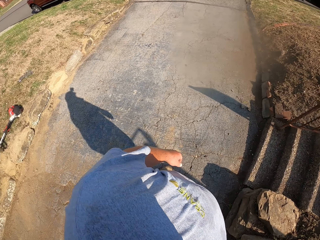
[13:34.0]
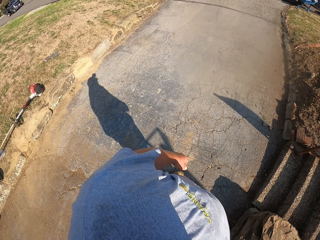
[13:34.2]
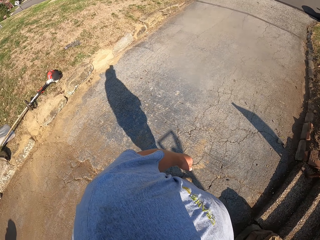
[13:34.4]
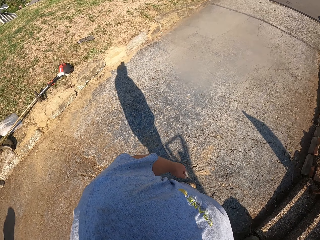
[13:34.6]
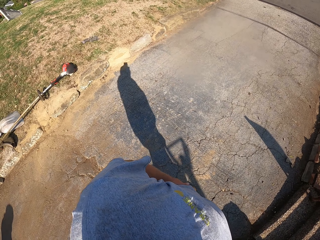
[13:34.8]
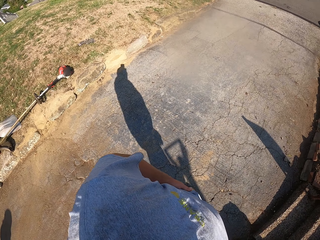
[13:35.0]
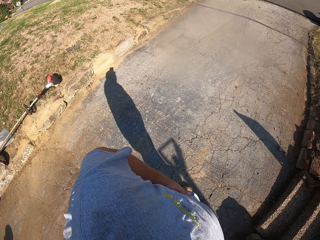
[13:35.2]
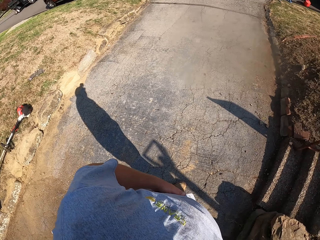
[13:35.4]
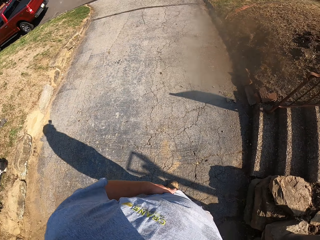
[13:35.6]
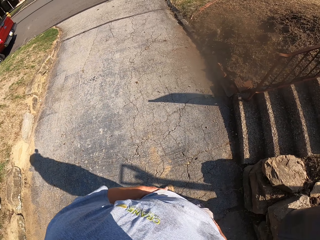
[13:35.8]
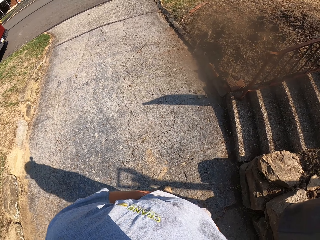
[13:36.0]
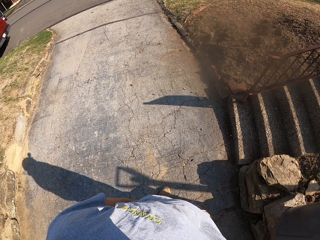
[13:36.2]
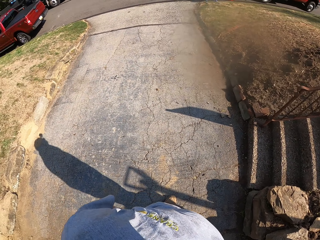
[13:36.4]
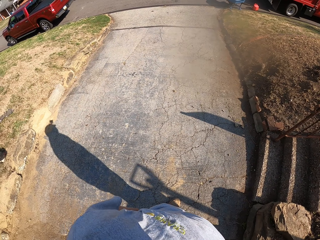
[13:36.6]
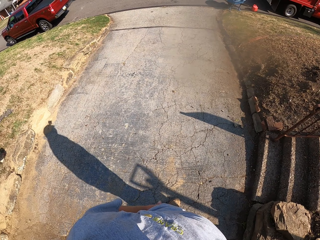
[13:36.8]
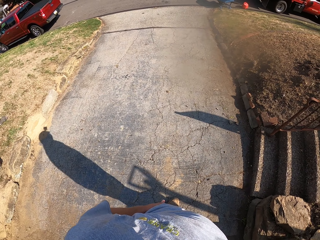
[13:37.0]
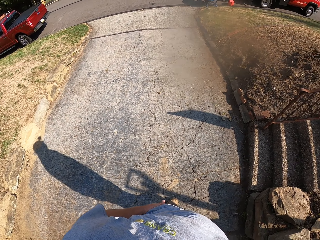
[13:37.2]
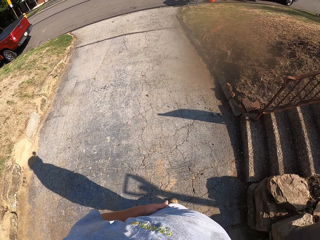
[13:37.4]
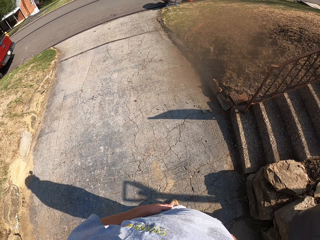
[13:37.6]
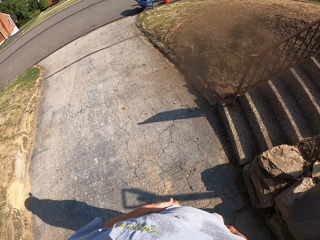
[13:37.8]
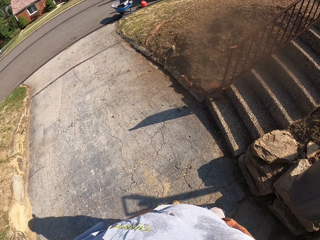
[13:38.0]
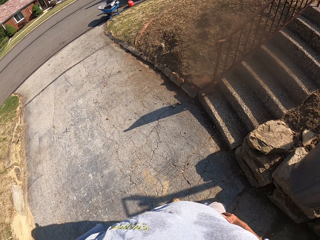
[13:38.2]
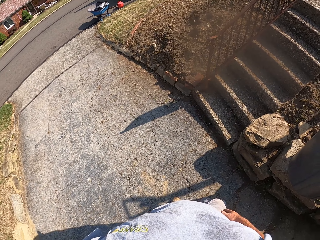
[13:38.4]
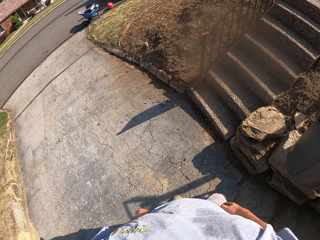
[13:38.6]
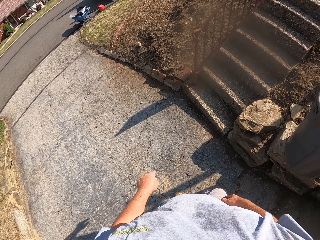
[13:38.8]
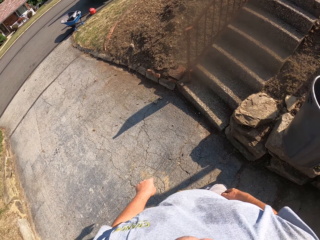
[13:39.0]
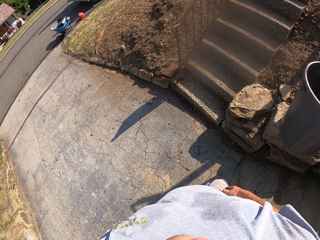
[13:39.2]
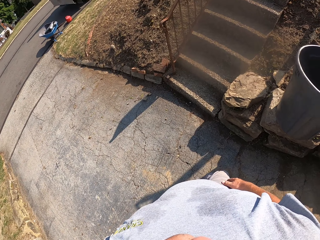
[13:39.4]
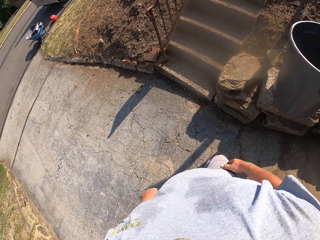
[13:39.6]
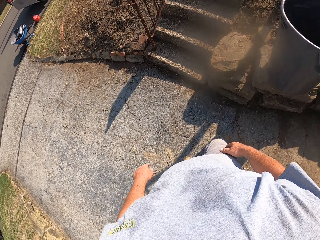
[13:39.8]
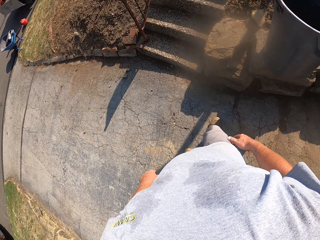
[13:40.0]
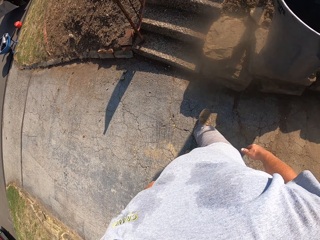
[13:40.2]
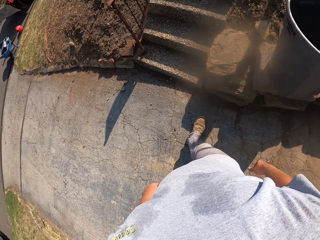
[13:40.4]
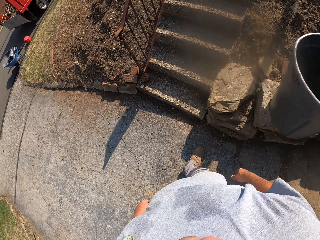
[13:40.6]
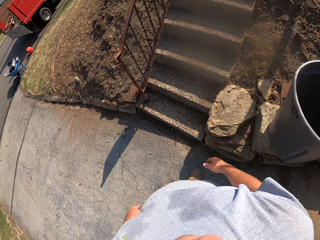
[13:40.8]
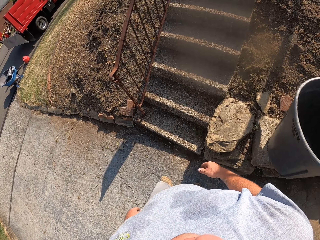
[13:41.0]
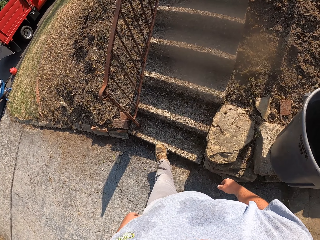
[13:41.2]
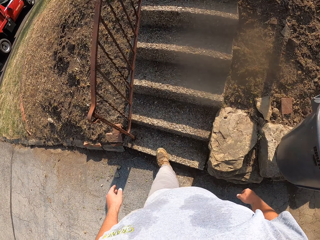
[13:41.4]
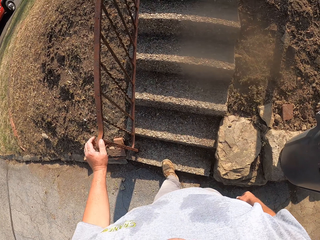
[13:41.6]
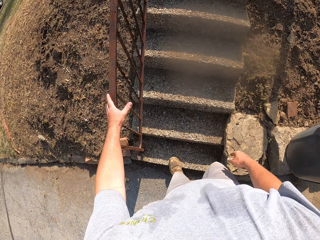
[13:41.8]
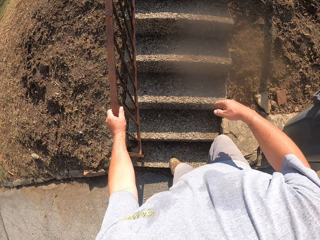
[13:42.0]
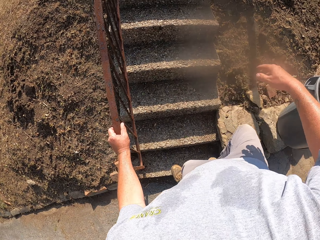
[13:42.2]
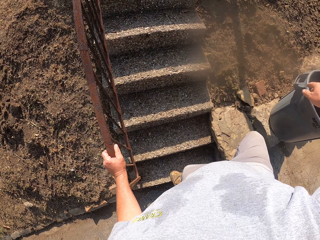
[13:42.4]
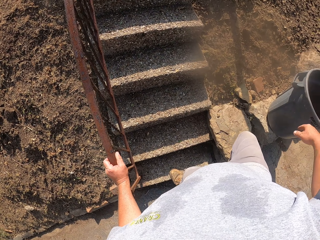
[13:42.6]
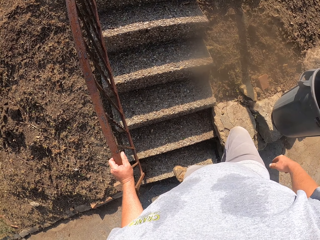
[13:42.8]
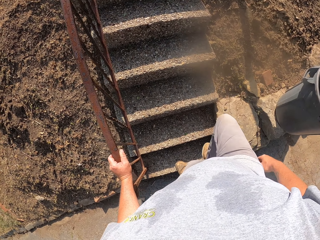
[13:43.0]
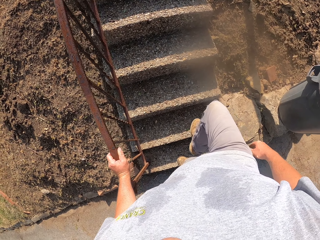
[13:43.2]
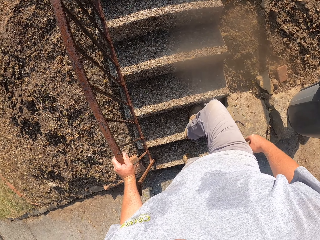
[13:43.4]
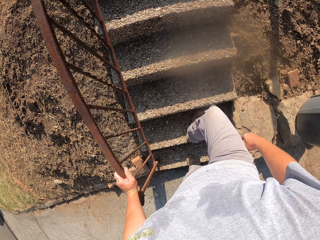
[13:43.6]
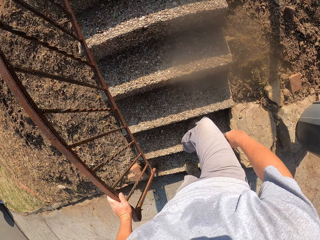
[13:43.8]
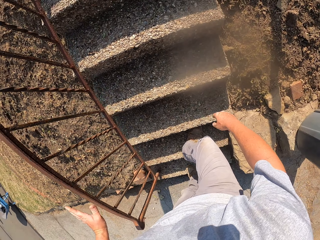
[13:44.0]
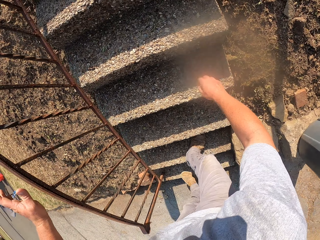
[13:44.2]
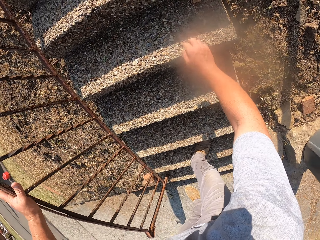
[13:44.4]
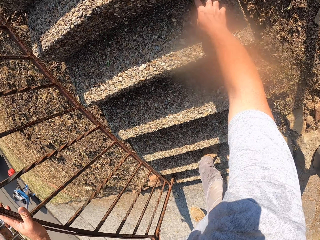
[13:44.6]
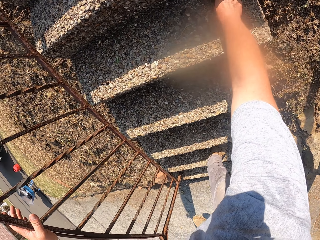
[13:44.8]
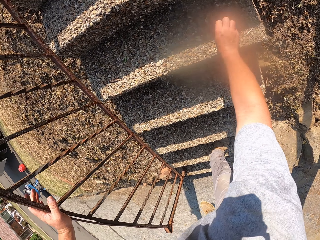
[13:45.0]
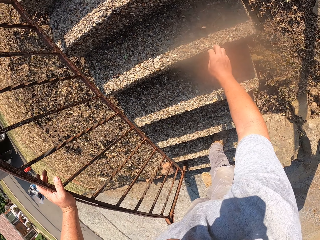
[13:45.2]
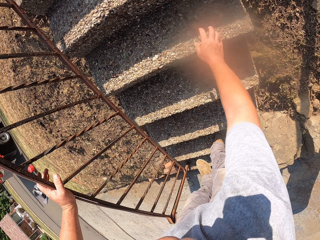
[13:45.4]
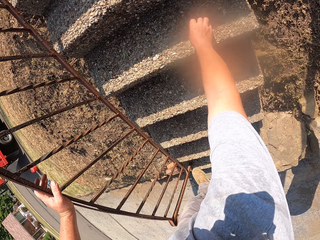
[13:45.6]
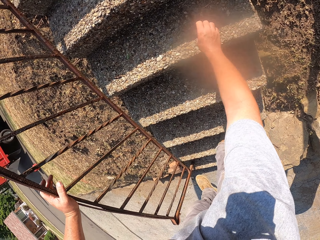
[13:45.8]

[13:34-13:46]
The camera wearer walks around. They support themselves to the stair rail. They climb the stairs.

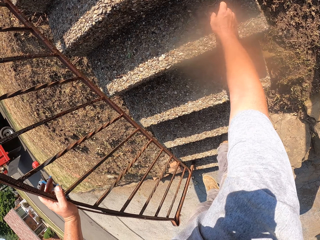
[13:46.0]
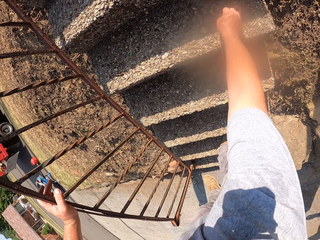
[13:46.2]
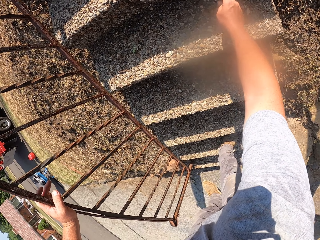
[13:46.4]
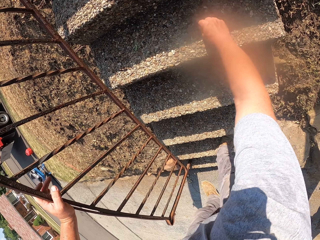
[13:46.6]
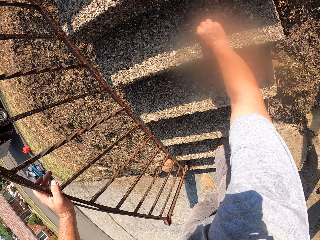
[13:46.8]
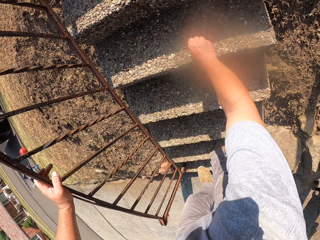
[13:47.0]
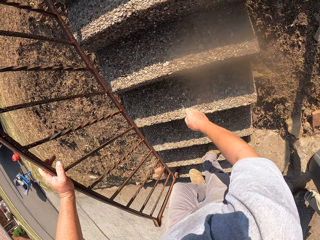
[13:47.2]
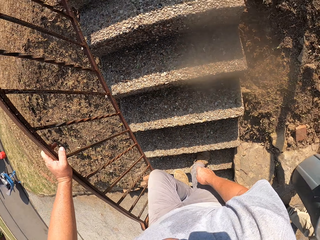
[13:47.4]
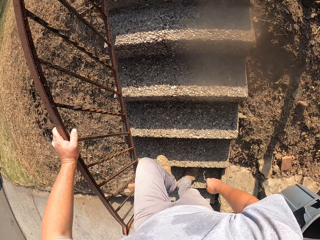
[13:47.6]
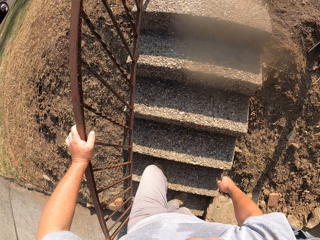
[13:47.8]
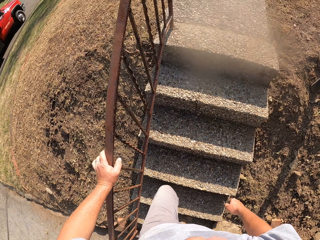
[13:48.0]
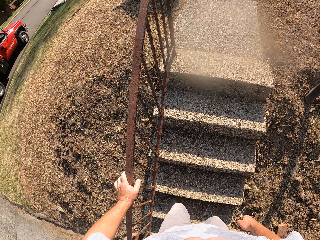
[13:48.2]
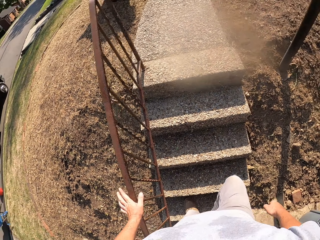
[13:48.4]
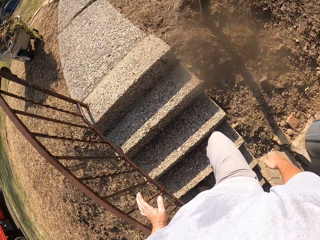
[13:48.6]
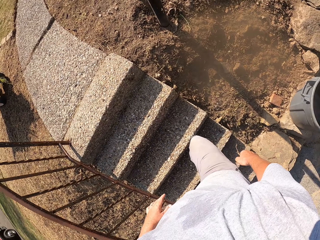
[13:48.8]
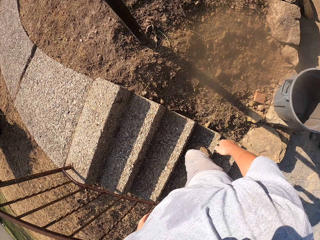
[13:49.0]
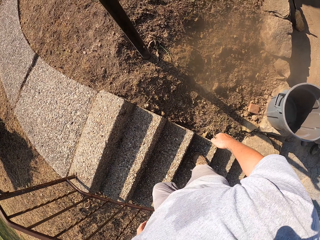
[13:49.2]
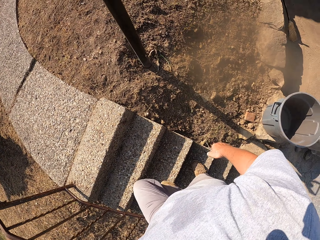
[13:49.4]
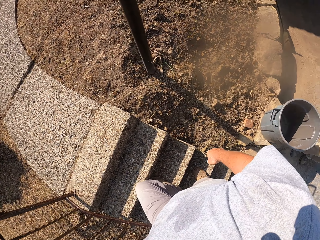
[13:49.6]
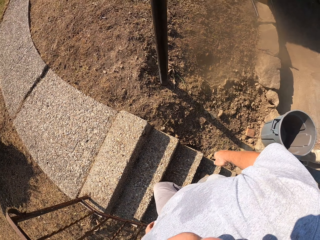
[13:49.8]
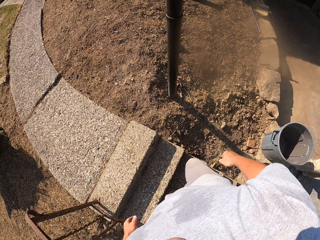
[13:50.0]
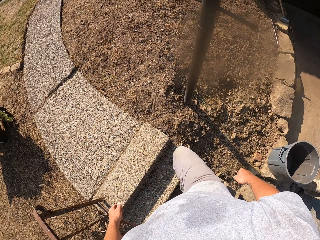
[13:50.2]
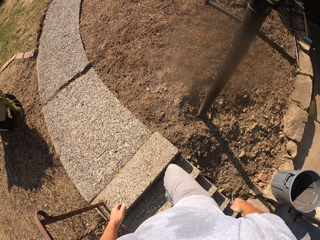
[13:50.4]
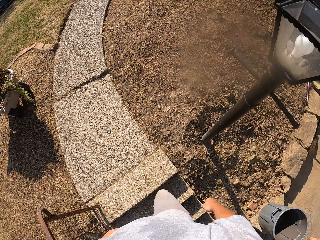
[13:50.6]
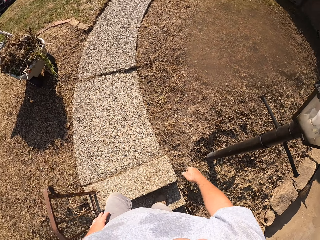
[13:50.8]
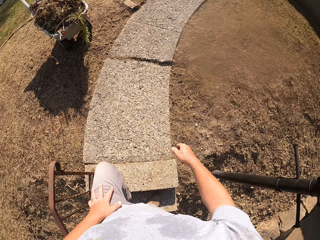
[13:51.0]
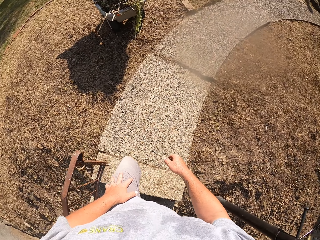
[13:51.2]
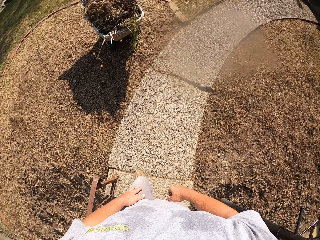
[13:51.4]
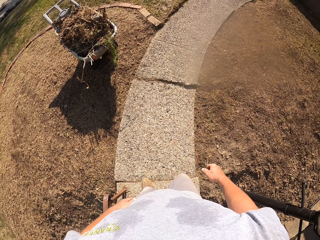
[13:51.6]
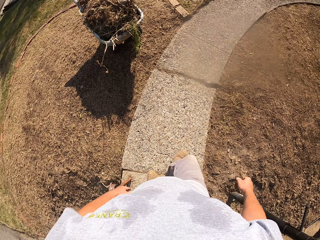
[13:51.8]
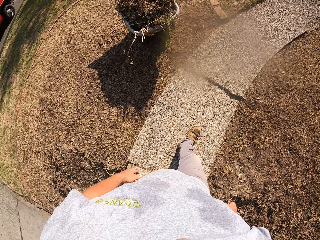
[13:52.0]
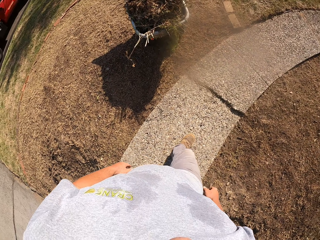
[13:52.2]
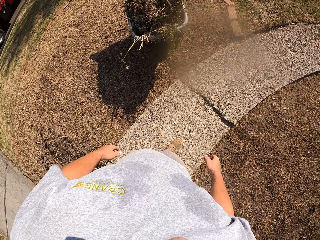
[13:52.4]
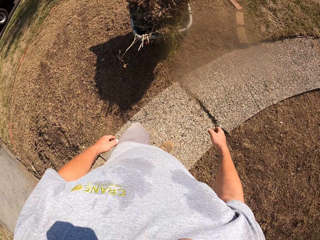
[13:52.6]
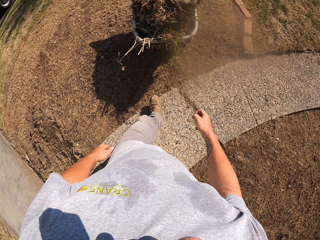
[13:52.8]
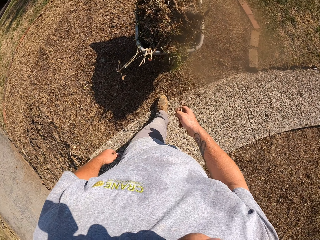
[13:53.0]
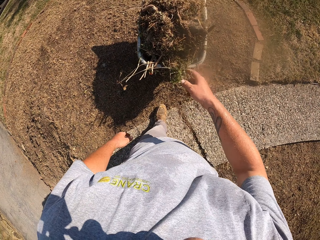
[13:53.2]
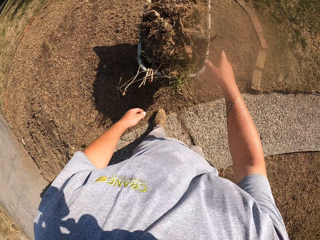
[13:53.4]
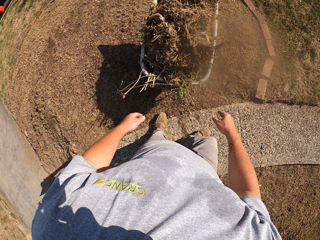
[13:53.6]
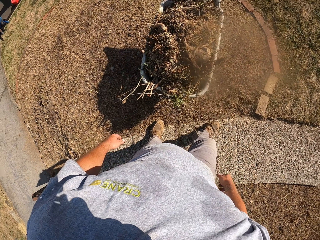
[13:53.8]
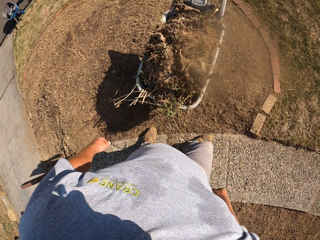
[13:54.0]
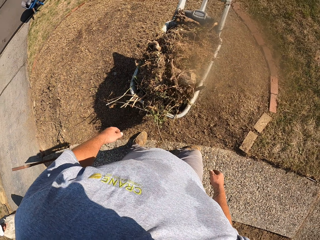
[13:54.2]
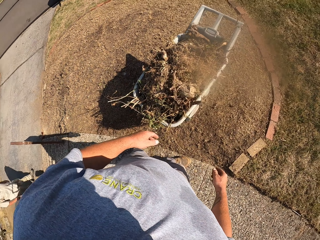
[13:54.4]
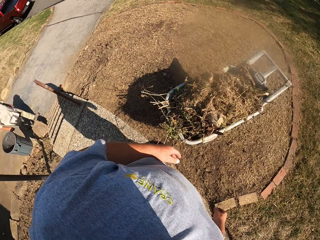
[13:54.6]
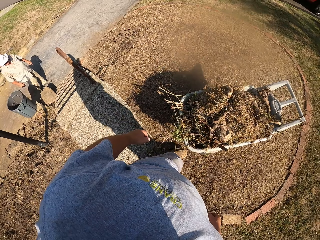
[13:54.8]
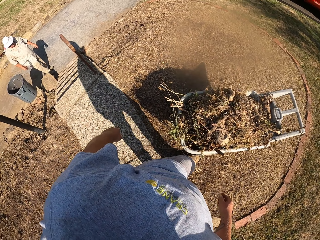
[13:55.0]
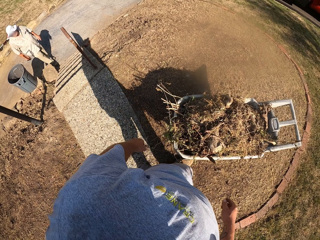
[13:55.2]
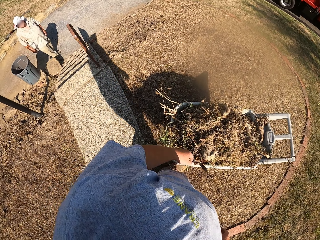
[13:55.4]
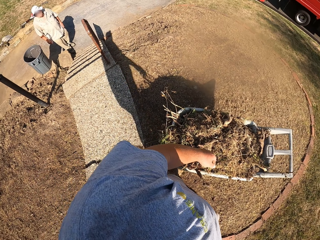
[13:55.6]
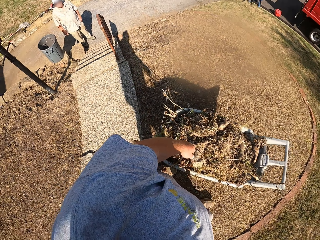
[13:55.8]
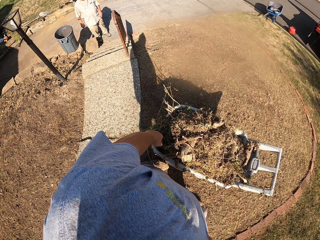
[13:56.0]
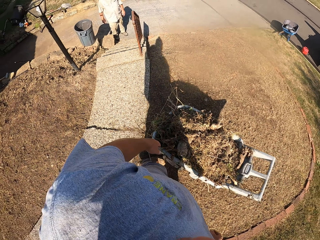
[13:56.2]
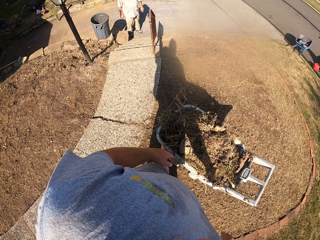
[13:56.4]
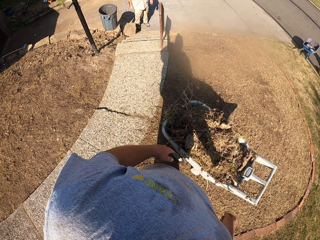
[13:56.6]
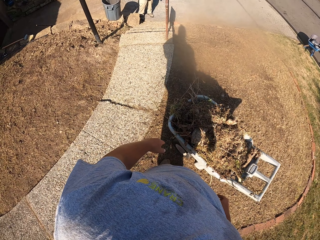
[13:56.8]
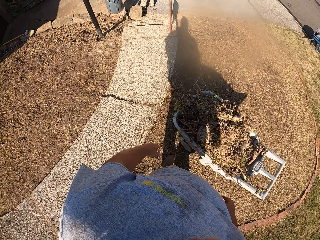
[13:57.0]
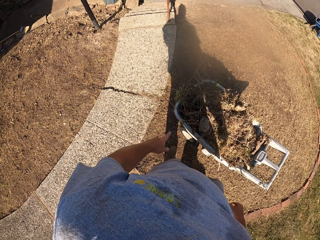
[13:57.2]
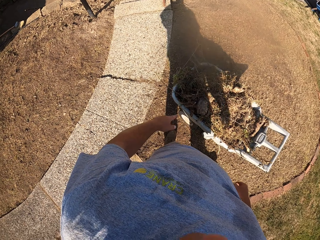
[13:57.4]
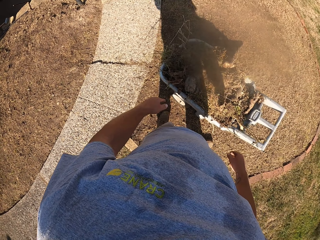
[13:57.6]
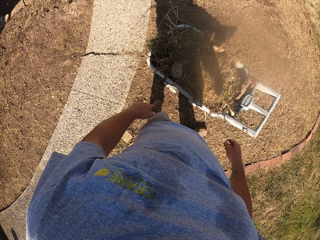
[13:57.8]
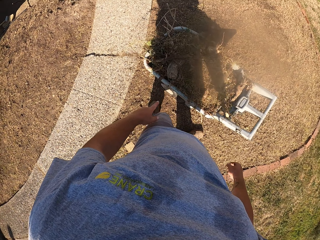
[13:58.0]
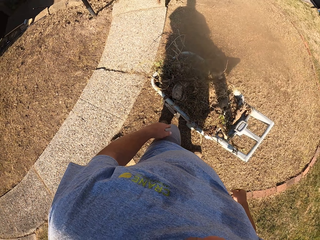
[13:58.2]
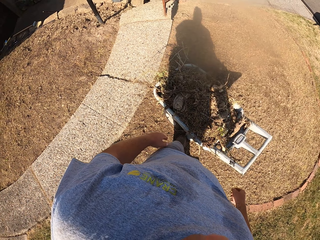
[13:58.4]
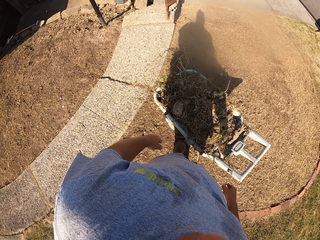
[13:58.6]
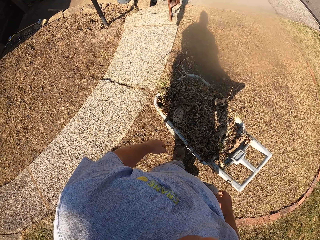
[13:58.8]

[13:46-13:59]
The camera wearer removes trash from the stairs. They climb the stairs. They walk around. They throw the trash on the trash bin or wheelbarrow. They walk around. They look around.
